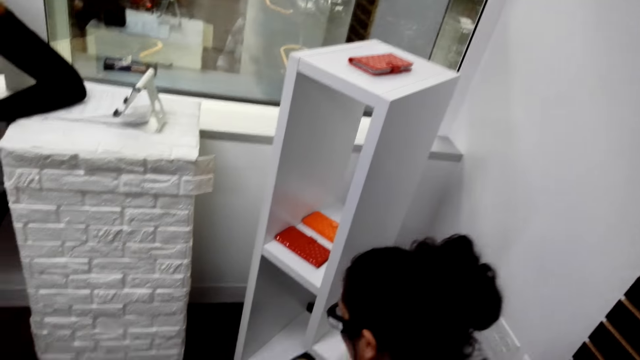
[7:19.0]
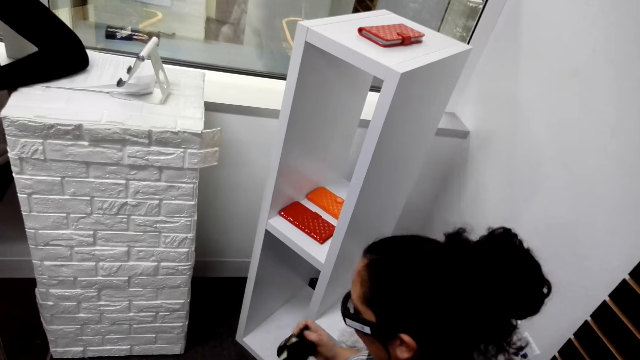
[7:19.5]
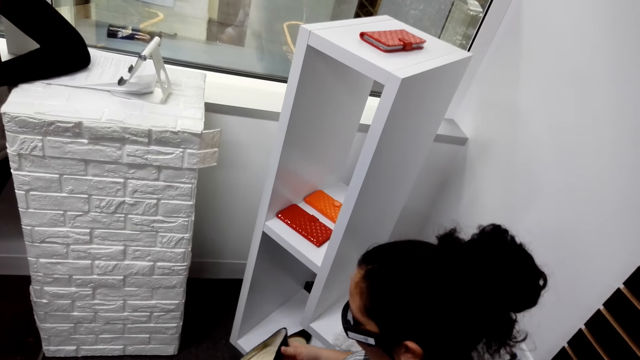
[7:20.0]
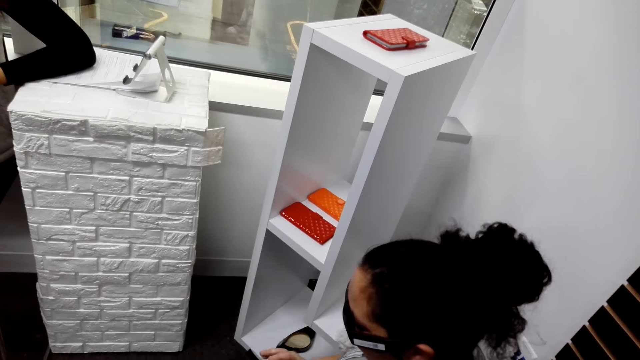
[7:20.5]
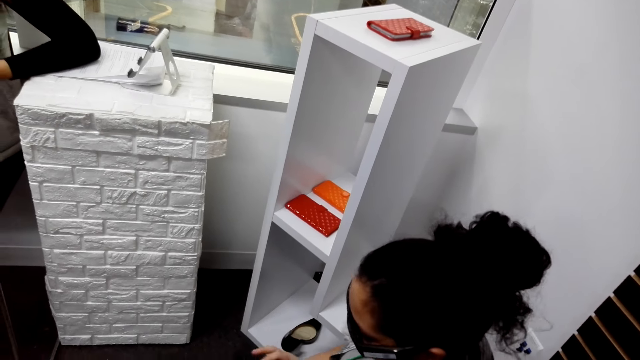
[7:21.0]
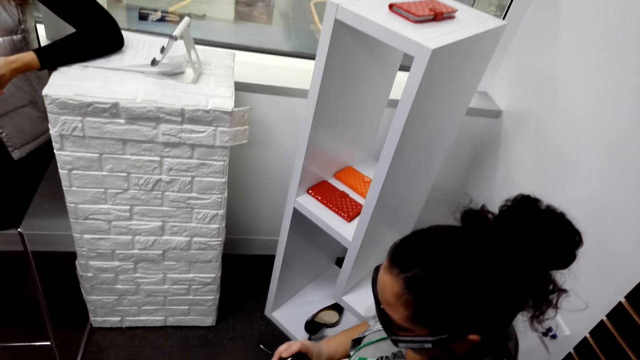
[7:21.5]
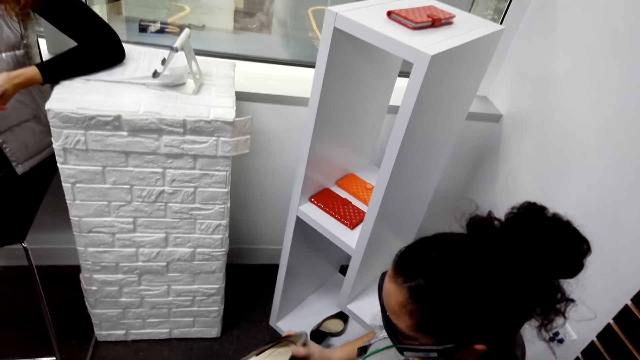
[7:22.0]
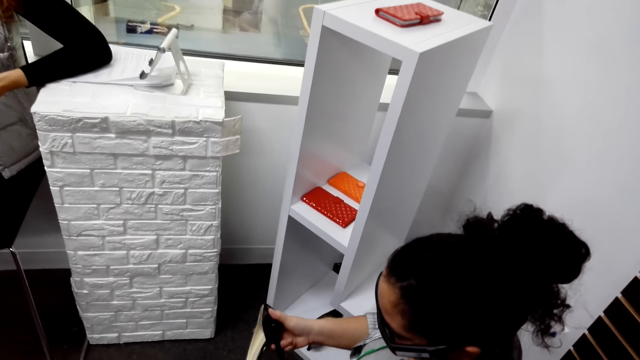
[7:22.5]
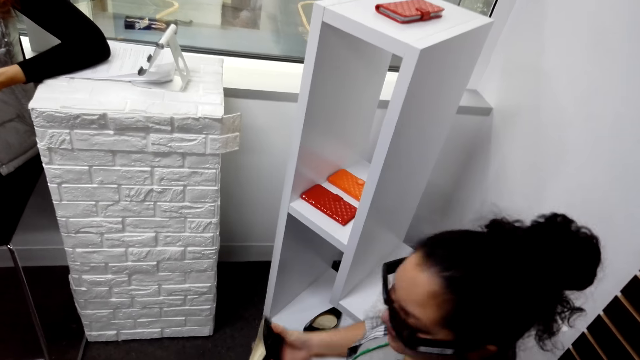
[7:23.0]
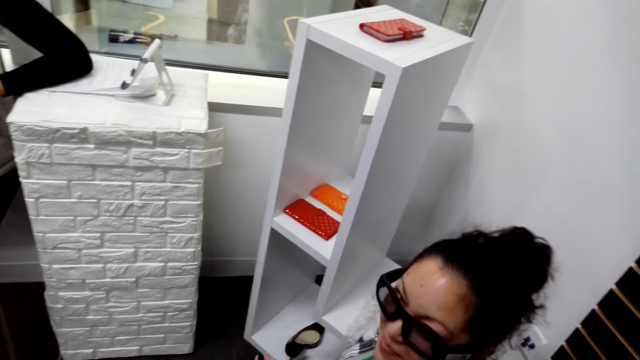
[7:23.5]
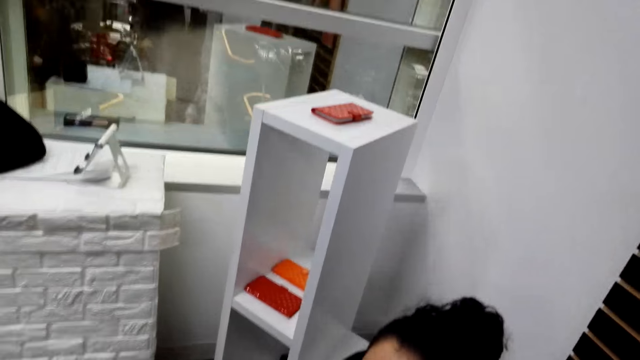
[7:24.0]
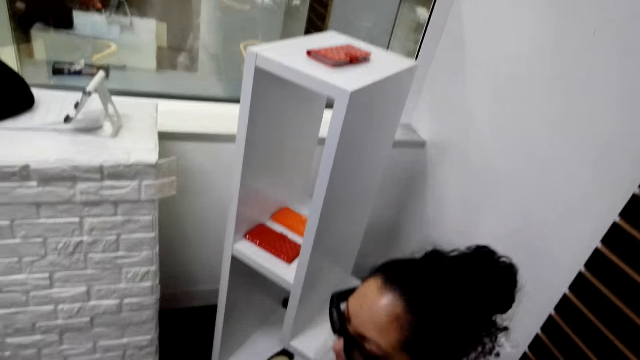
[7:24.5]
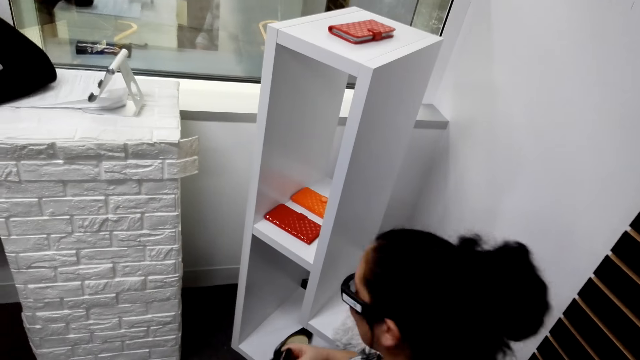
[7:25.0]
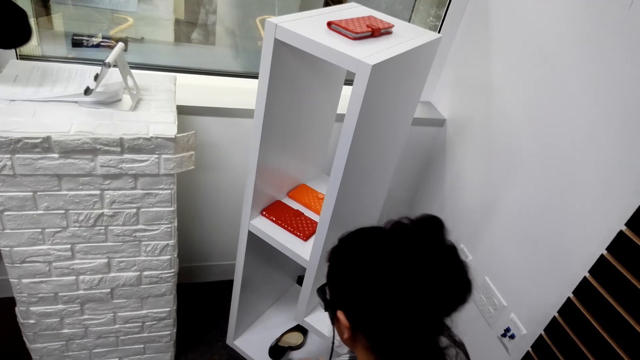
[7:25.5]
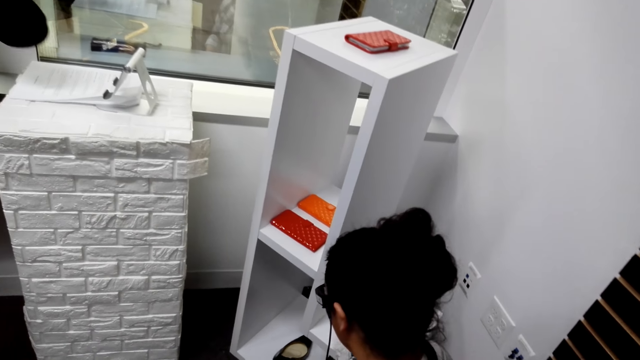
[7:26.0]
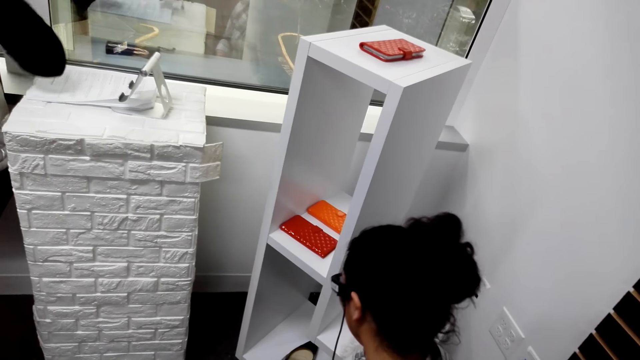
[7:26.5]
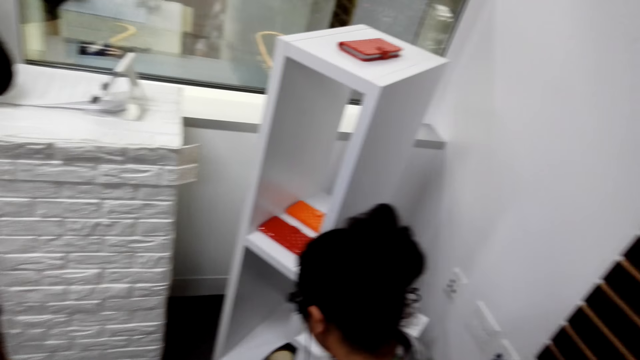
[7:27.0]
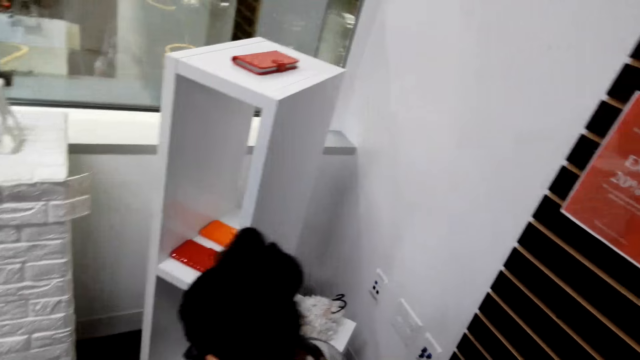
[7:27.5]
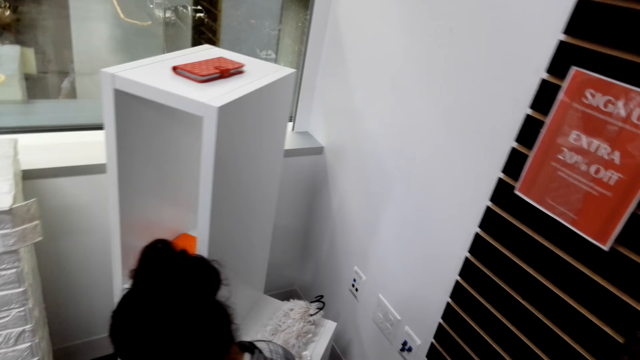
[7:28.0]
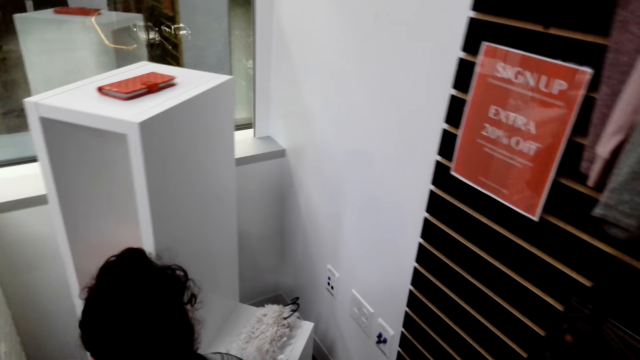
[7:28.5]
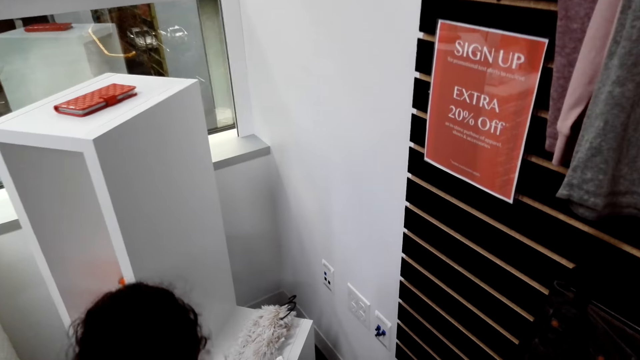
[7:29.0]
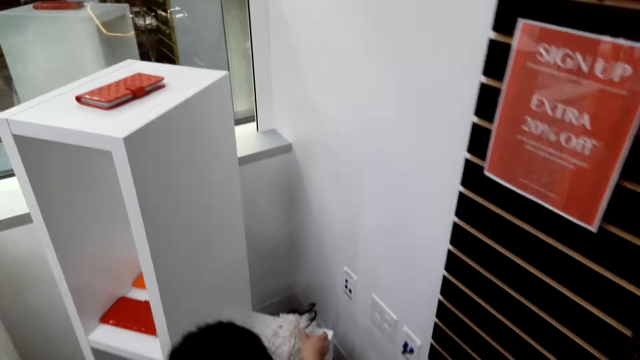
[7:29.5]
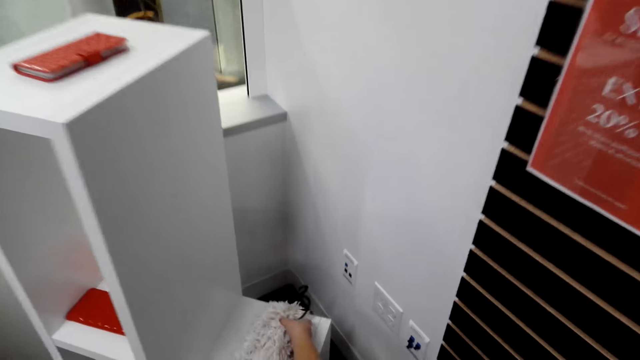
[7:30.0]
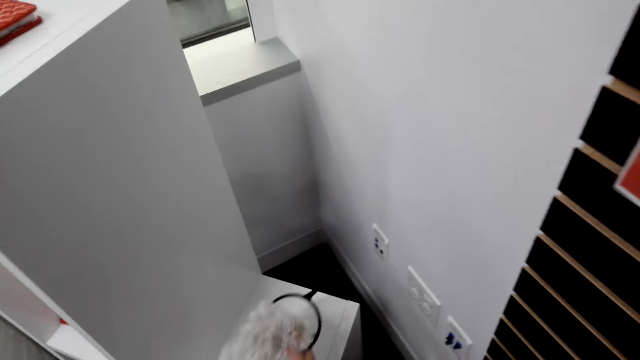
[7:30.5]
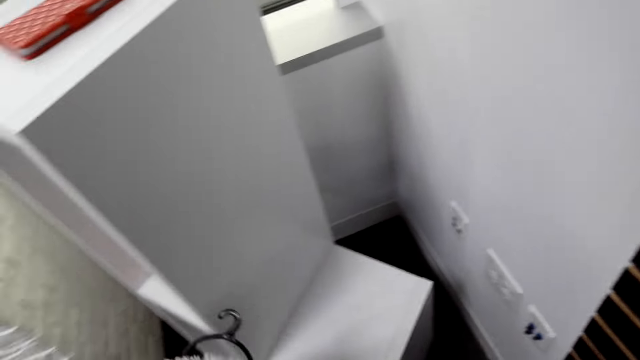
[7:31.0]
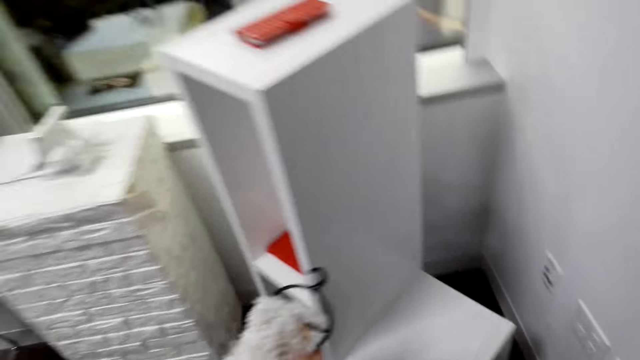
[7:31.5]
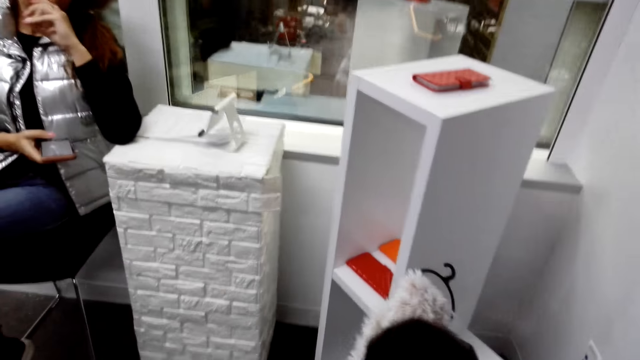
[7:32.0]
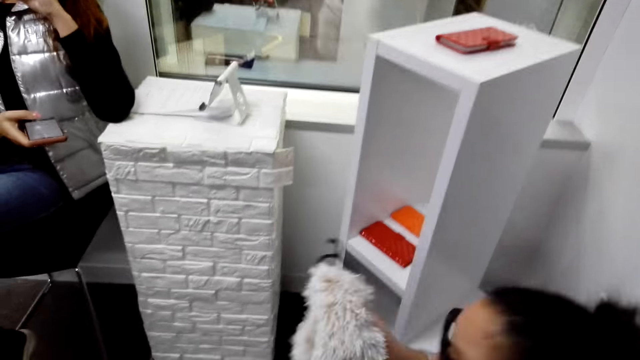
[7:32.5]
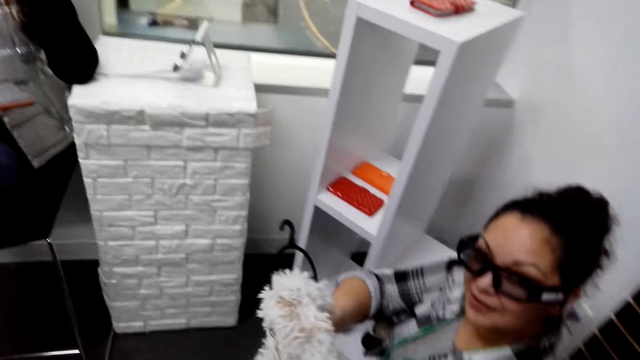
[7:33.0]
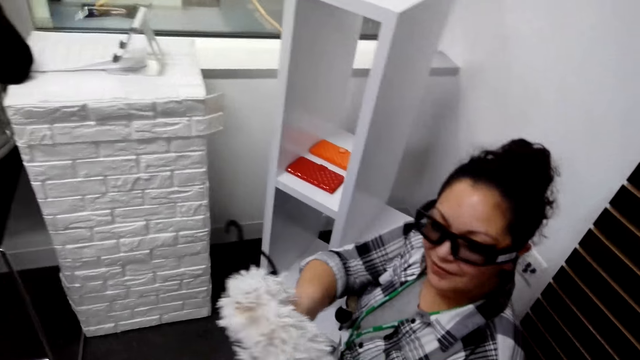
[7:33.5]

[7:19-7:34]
The woman picks up a shoe. The camera wearer picks up the shoe. They converse with the woman. The woman puts the shoe on the shelf. The camera wearer looks around. The woman picks up a scarf.

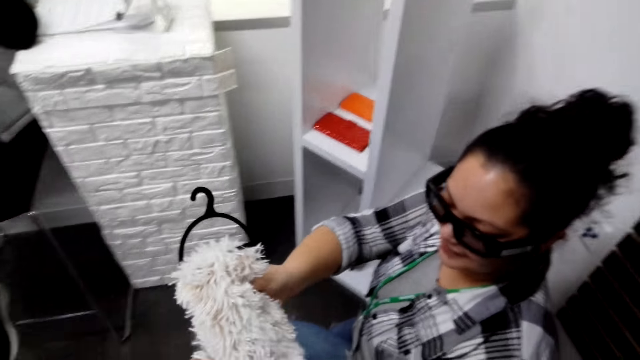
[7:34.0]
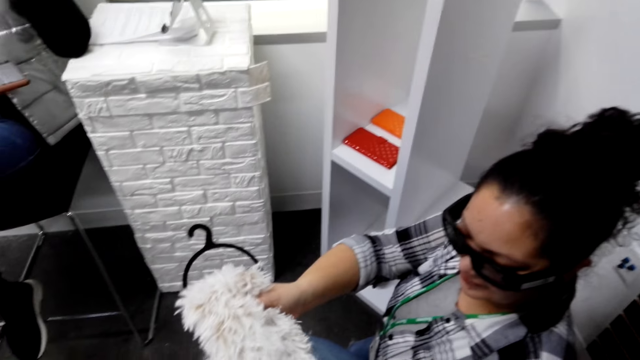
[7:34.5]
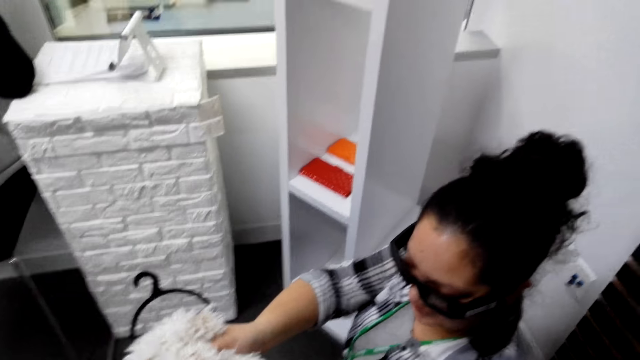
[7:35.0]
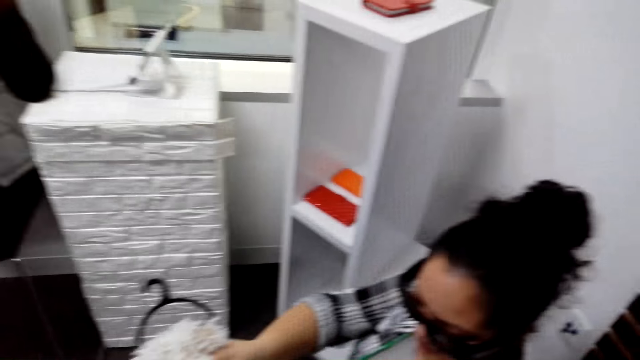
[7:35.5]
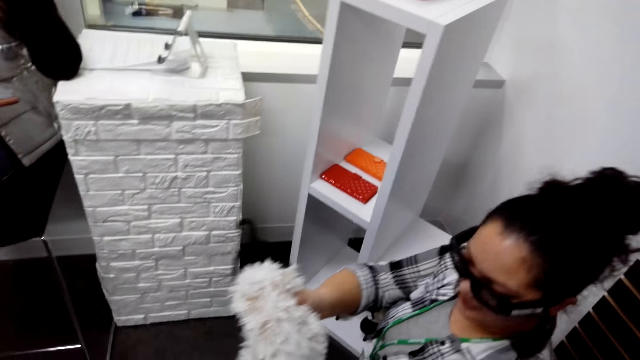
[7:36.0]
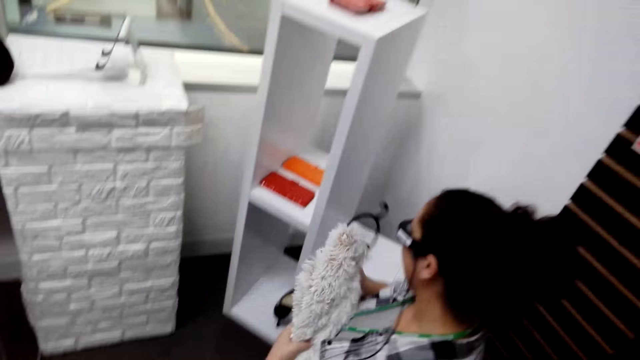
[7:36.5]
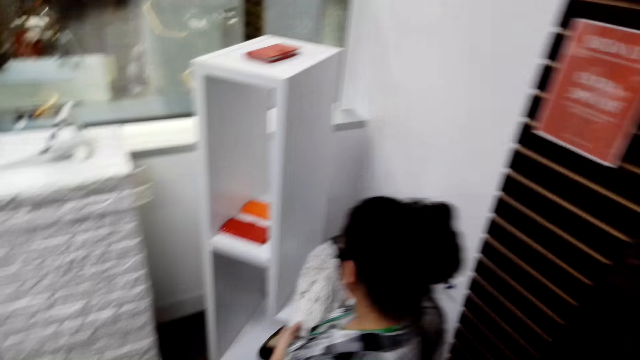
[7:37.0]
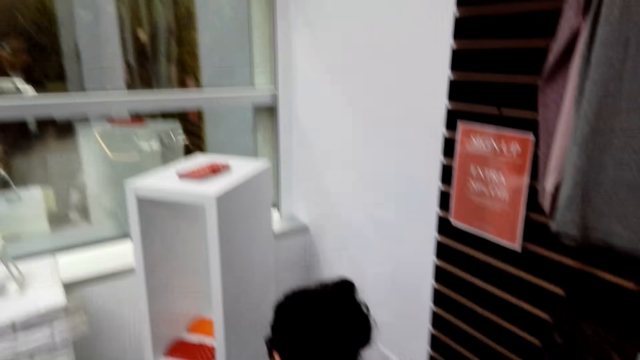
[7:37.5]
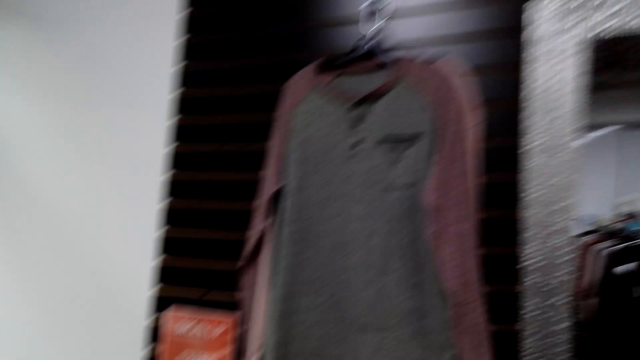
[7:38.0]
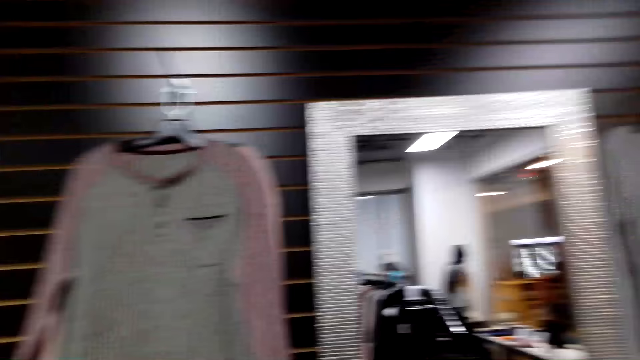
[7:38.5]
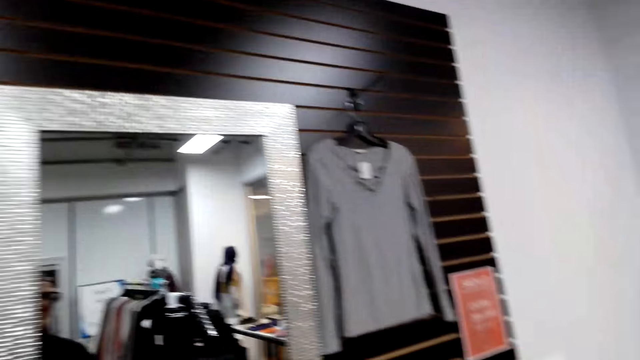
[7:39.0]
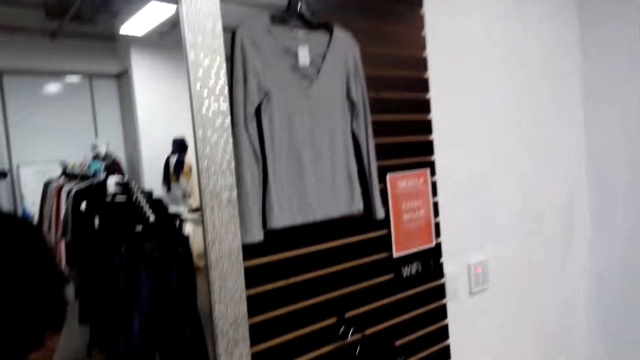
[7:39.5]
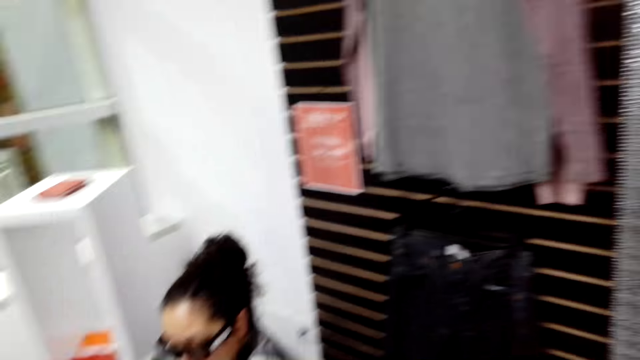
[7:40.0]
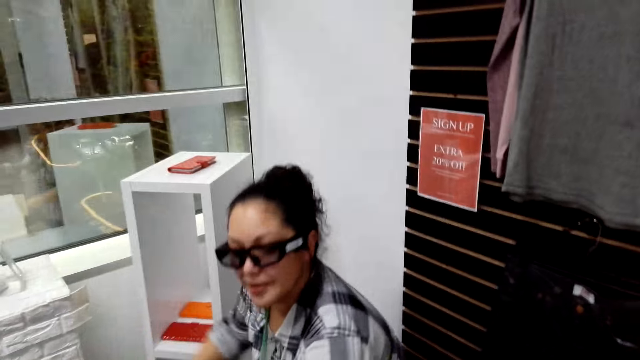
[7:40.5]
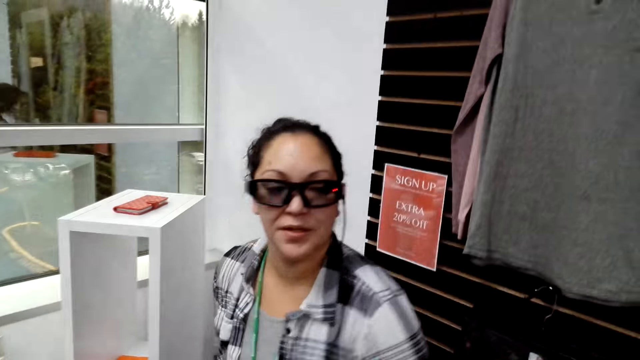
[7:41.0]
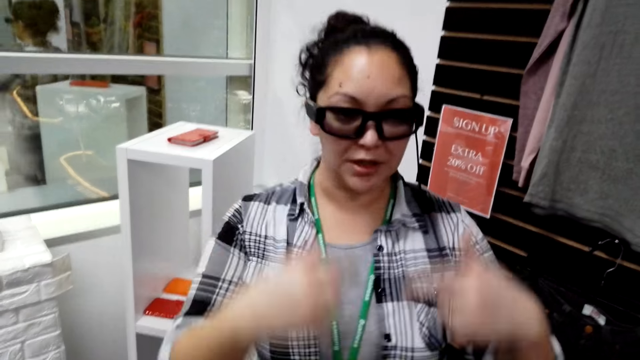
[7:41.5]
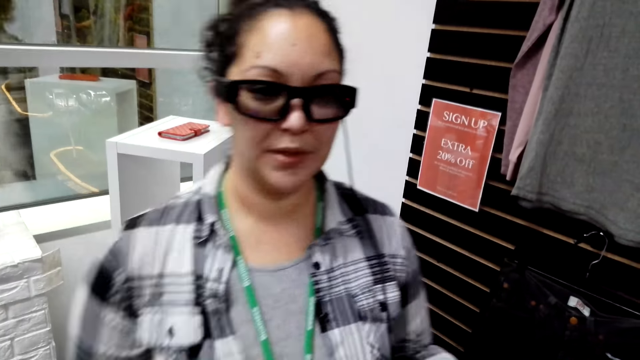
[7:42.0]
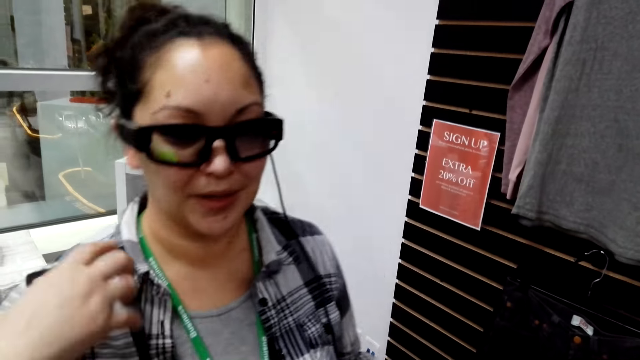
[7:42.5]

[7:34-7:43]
The woman puts the scarf on the shelf. The camera wearer looks around. The woman converses with the camera wearer.
